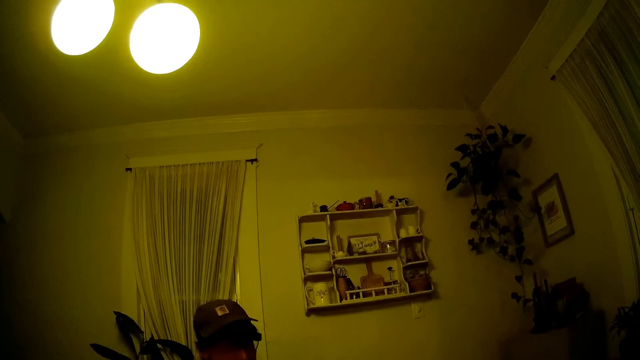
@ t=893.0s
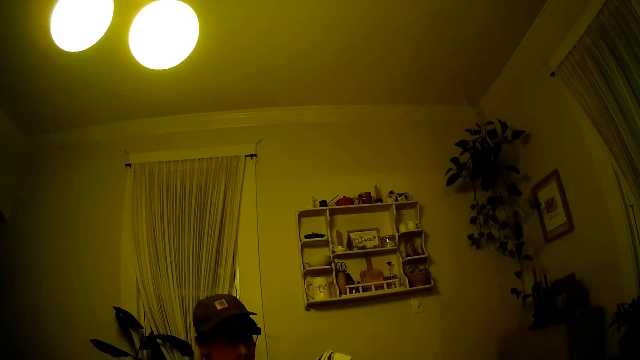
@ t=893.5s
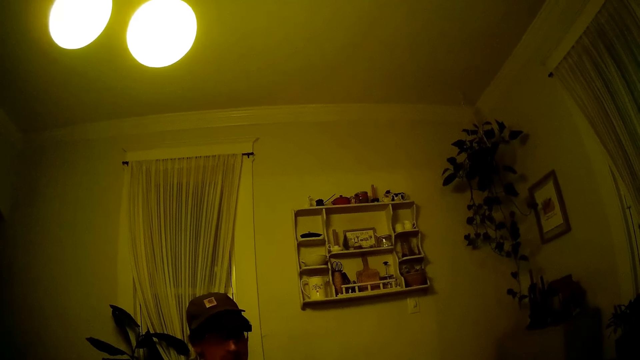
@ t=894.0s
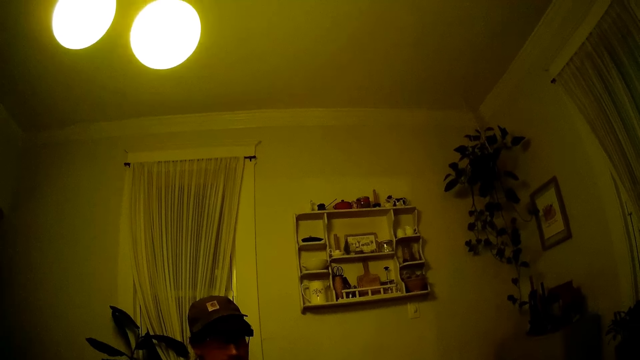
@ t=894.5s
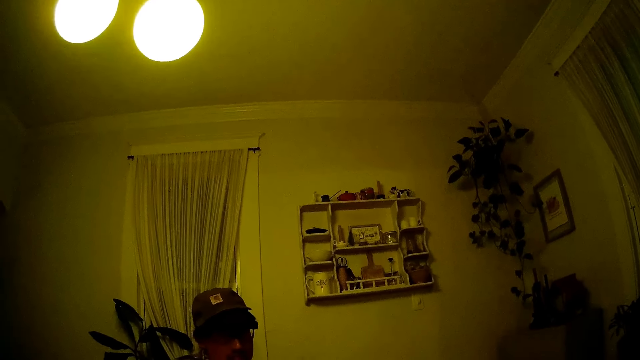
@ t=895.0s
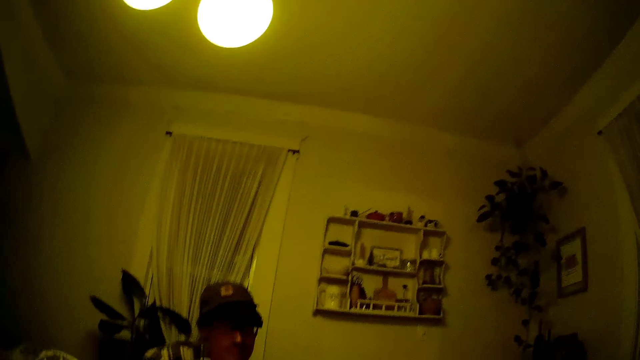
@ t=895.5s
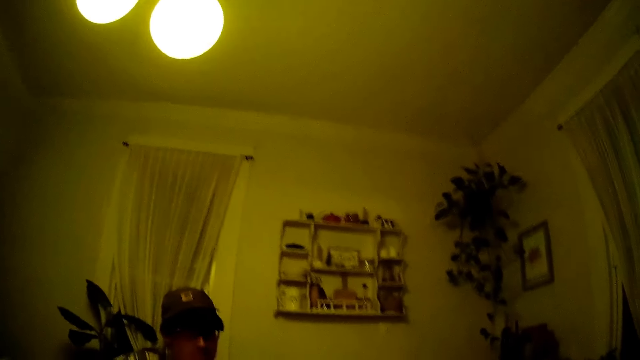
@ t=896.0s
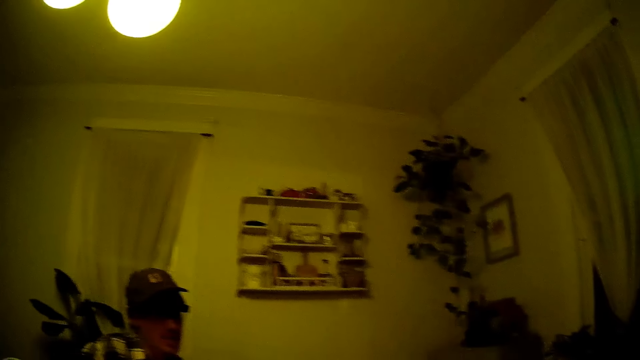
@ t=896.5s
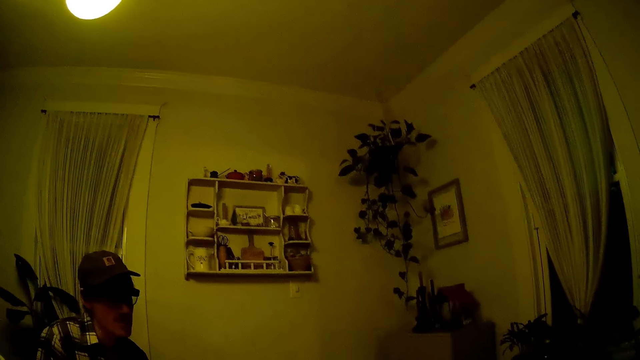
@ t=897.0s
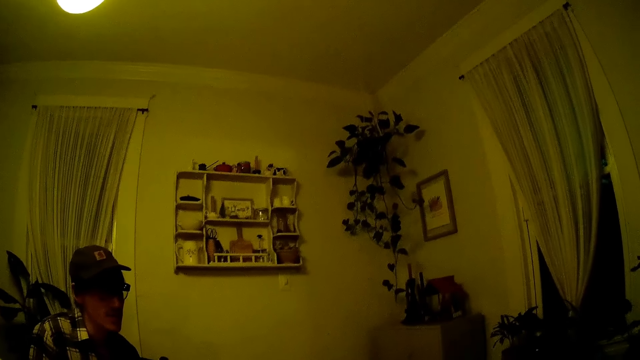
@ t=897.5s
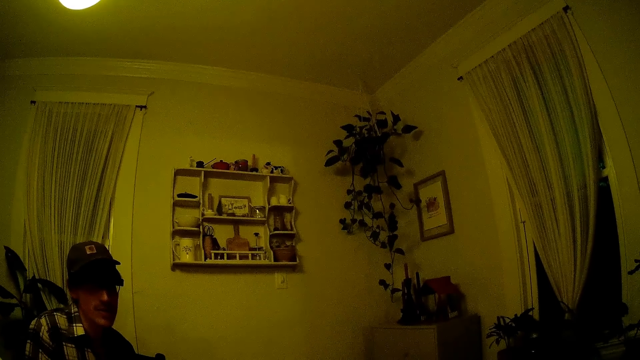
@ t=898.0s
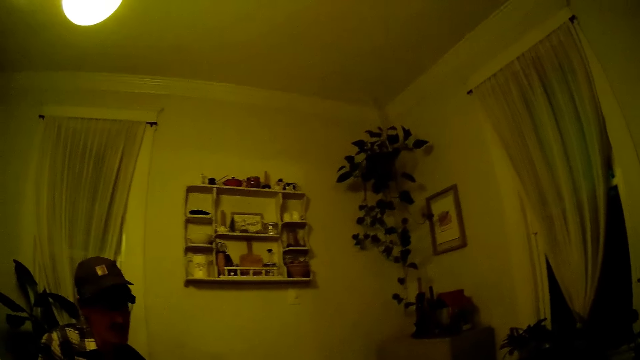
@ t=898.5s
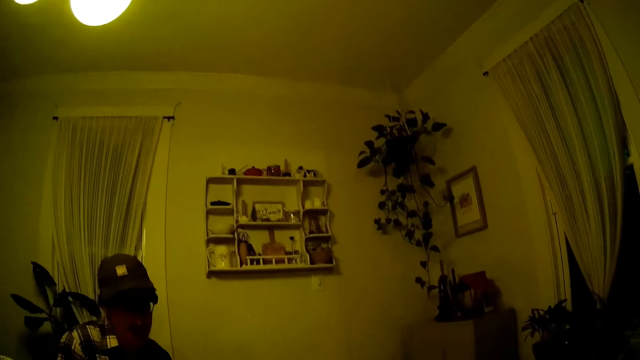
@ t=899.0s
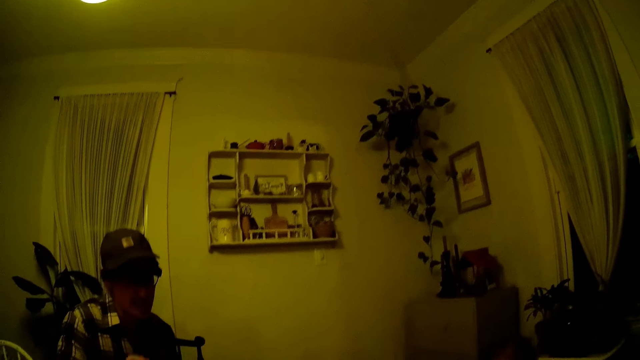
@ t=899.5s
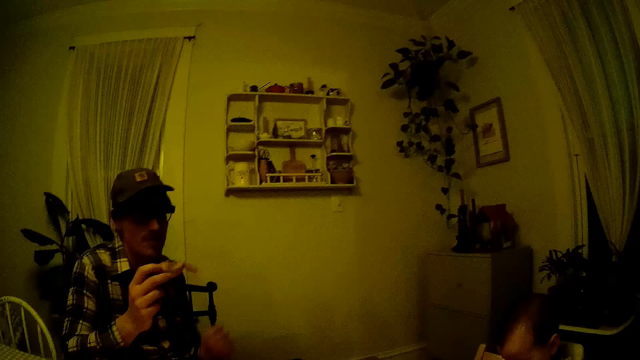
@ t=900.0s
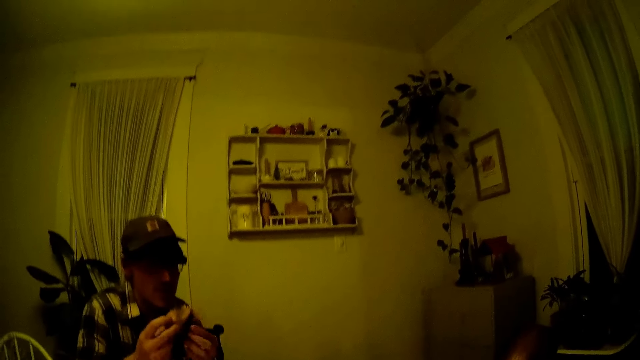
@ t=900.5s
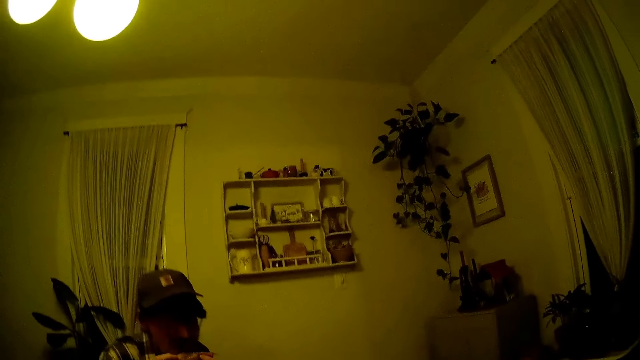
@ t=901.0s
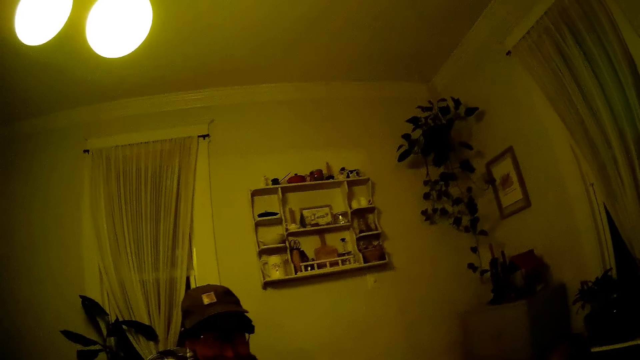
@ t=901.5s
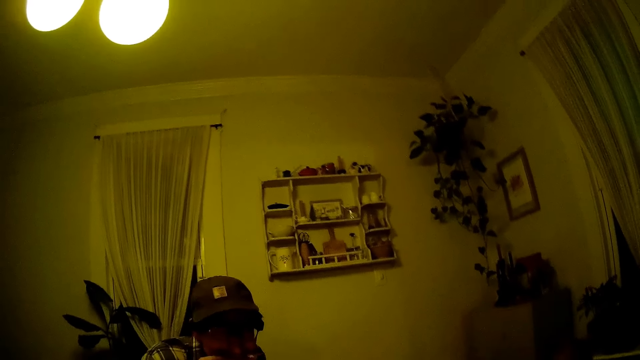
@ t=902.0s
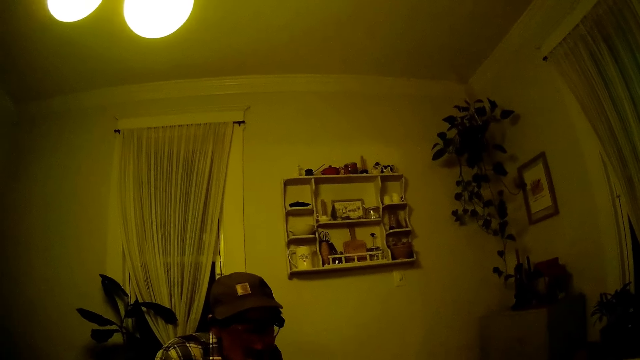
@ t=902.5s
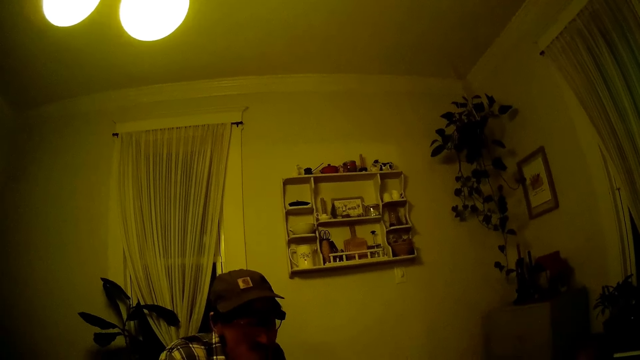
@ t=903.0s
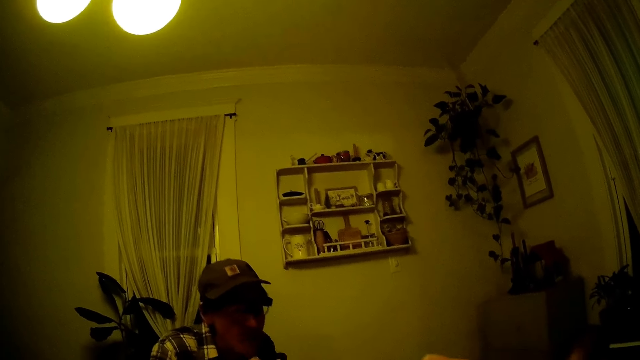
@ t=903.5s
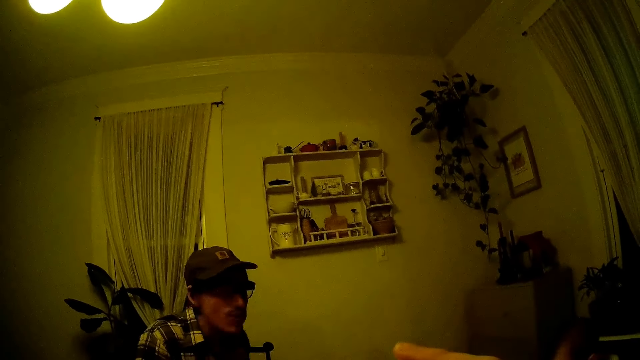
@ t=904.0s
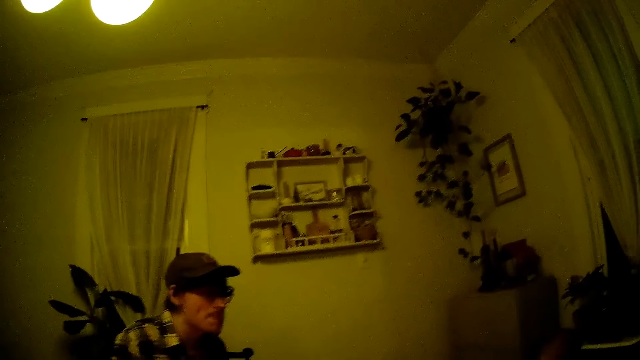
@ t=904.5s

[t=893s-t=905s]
The camera wearer interacts with a man.

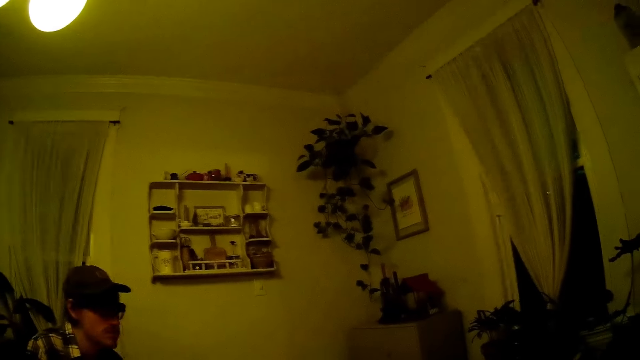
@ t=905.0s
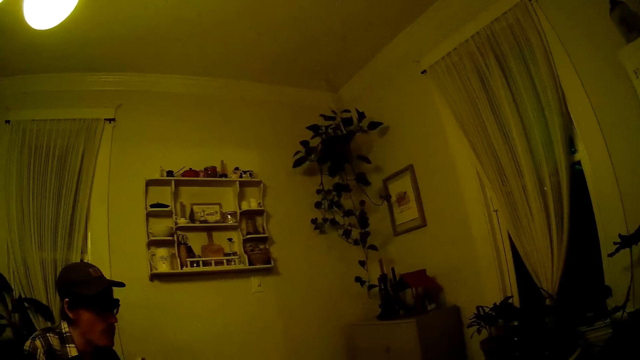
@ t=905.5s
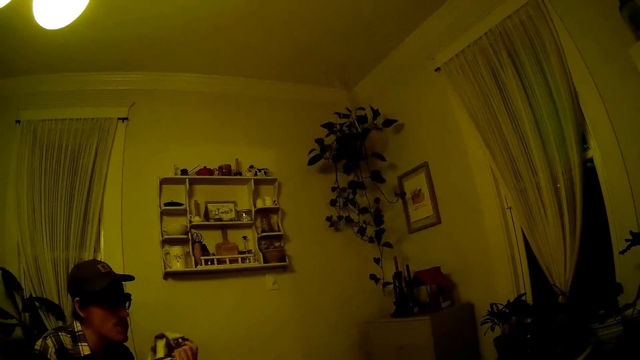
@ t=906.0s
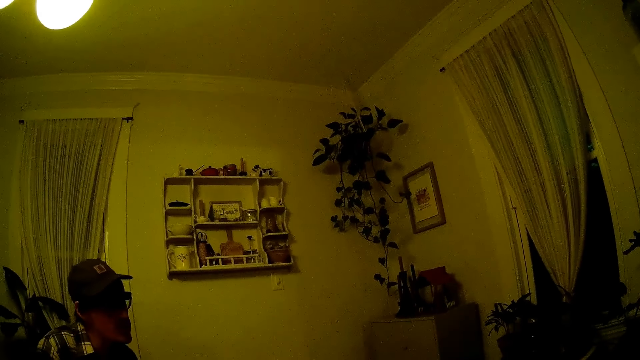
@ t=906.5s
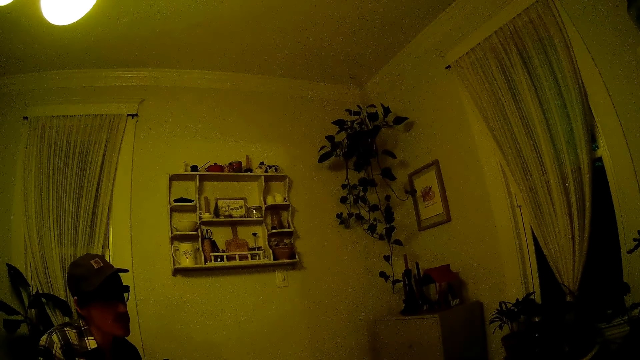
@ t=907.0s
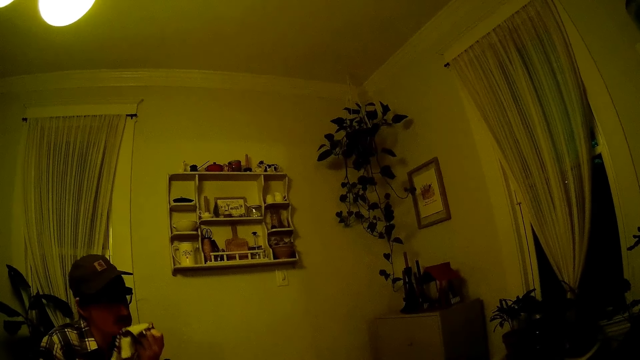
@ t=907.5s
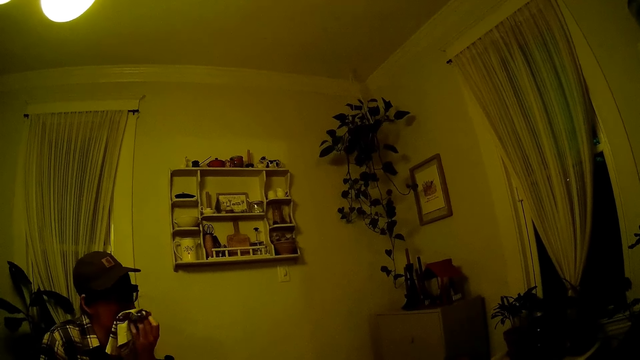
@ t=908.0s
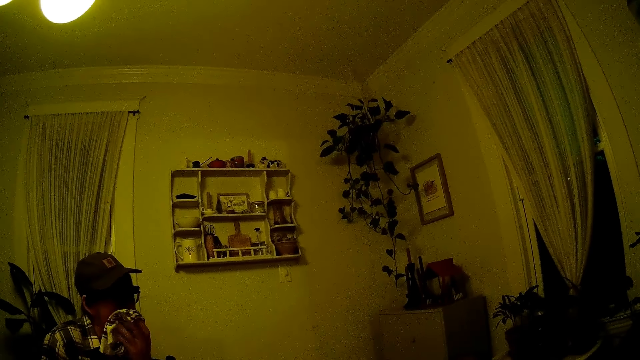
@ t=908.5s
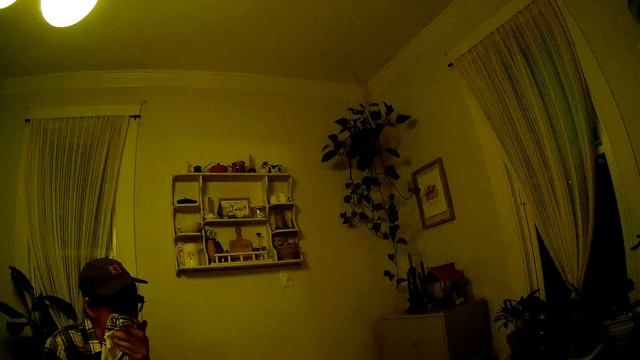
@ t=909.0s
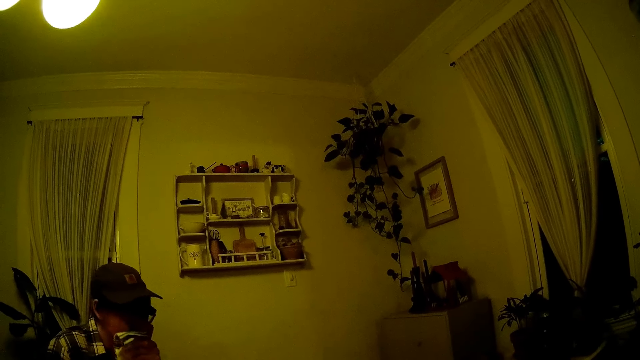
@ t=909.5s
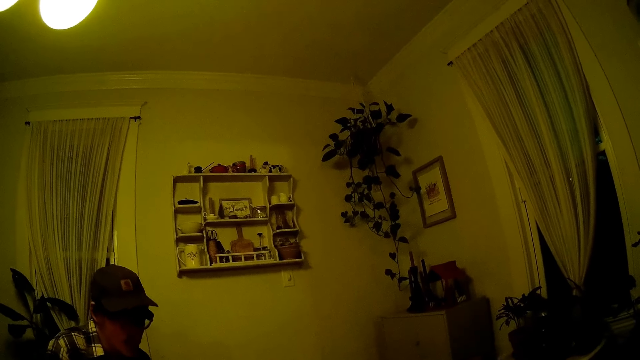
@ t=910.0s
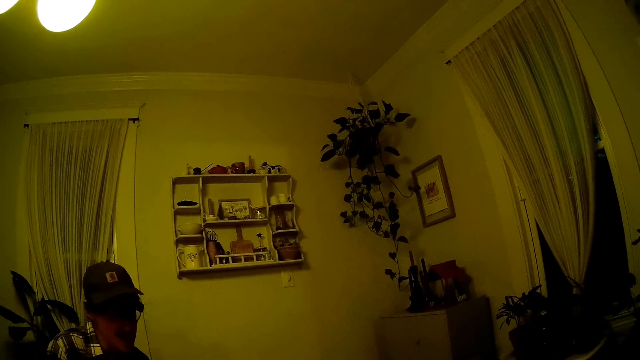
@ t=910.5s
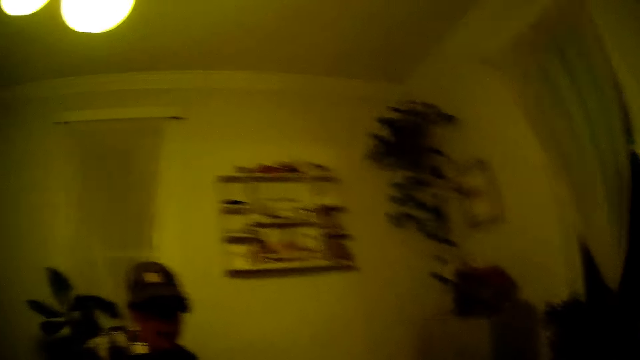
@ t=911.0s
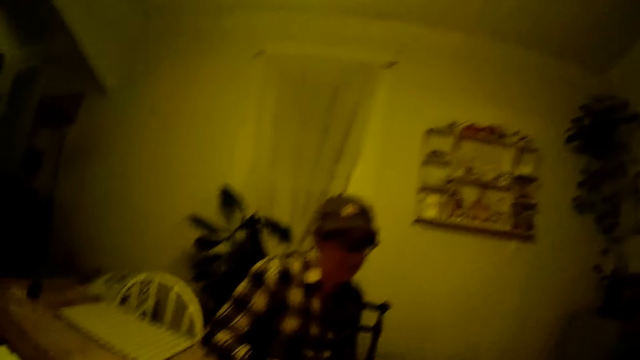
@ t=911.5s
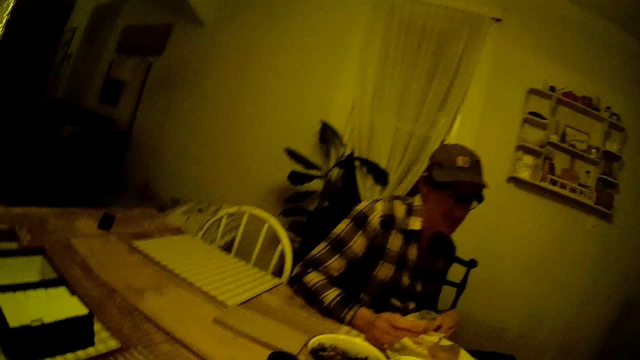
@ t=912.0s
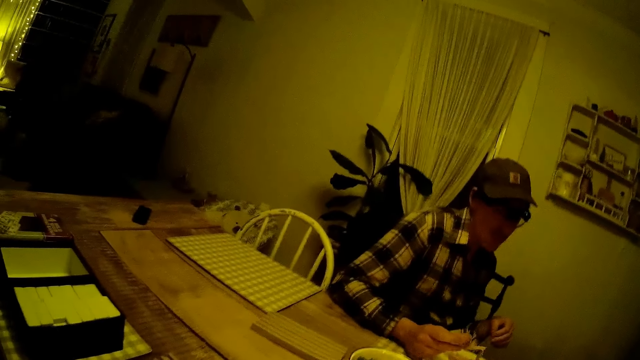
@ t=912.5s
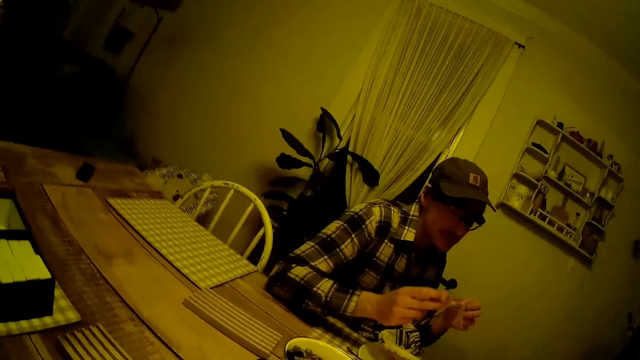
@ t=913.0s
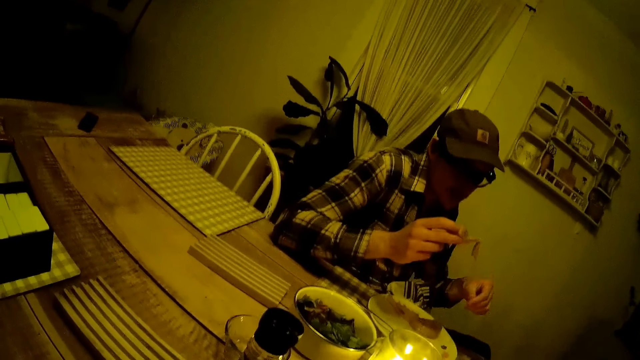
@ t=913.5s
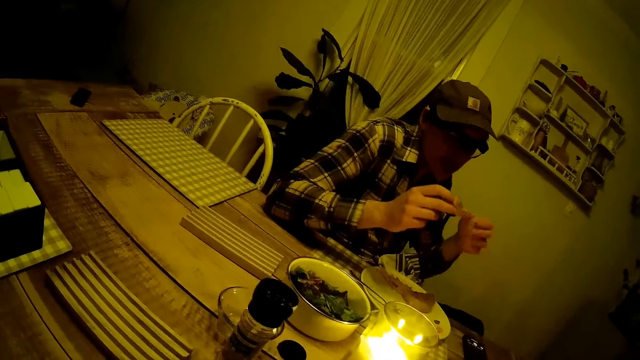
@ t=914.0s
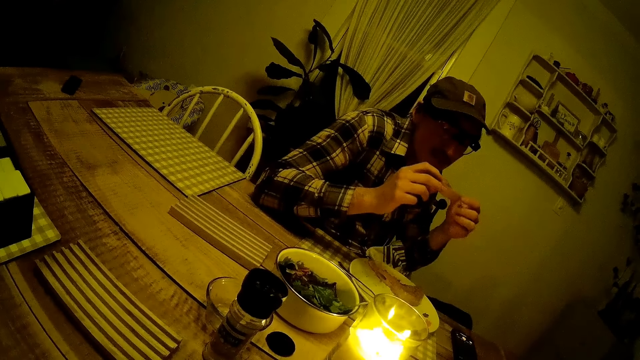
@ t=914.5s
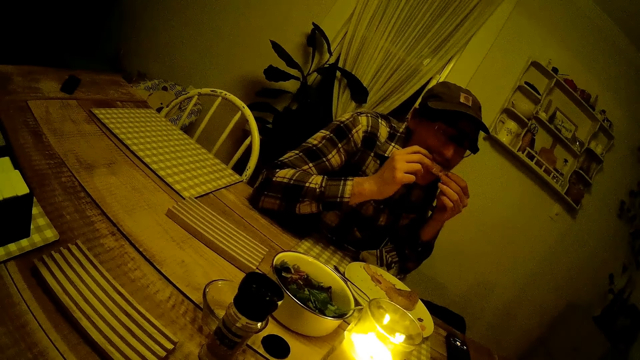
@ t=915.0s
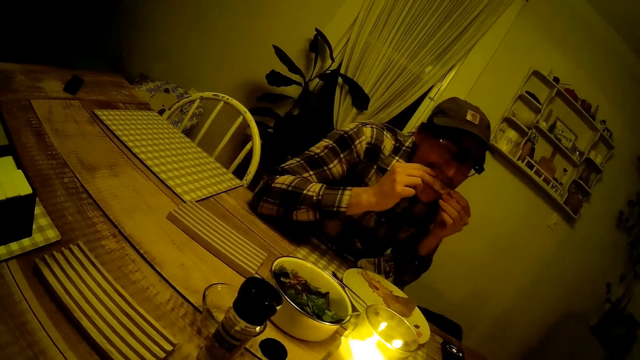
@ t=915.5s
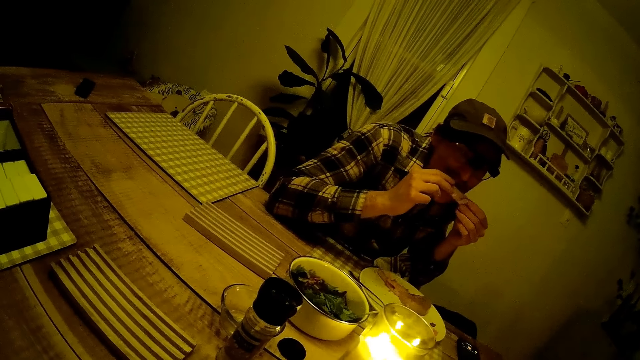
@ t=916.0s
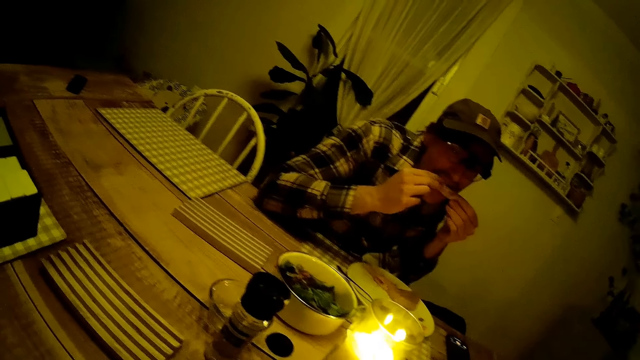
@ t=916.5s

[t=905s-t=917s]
The man holds the napkin with his left hand. The man cleans his mouth with the napkin with both hands. The man speaks with a woman. The man drops the napkin on his lap with his left hand. The man holds the steak with his right hand. The man bites the steak in his hands.
